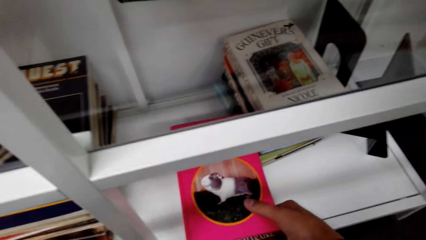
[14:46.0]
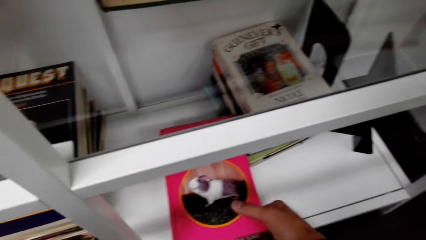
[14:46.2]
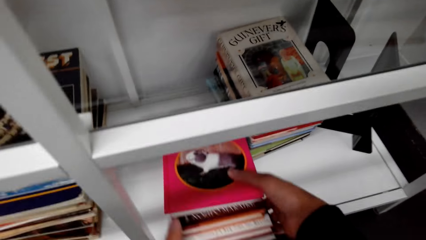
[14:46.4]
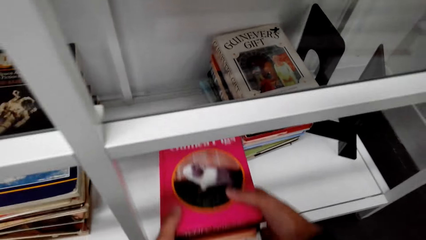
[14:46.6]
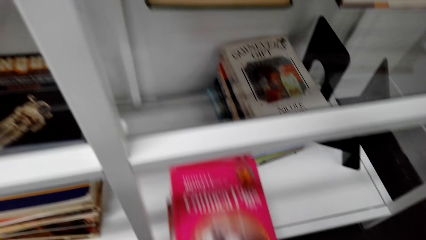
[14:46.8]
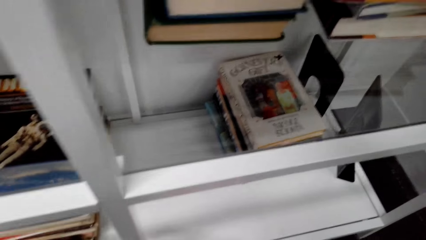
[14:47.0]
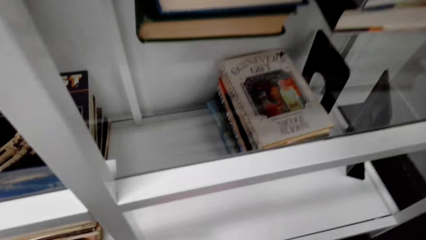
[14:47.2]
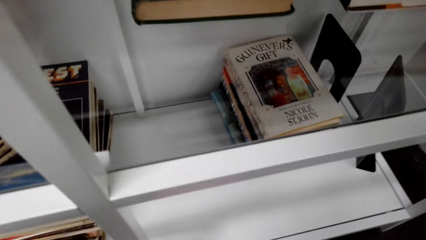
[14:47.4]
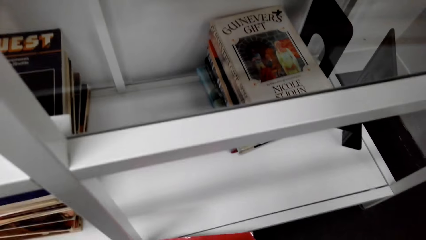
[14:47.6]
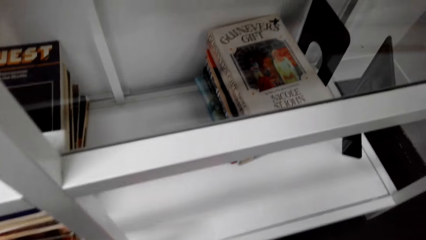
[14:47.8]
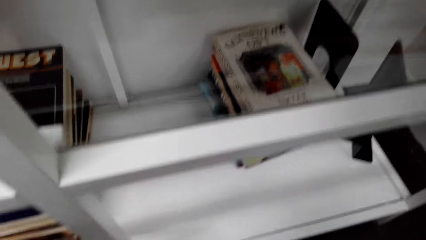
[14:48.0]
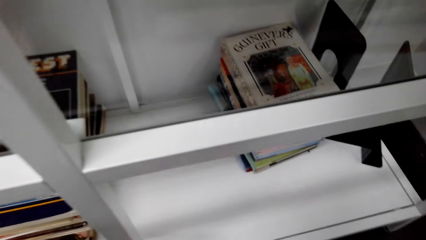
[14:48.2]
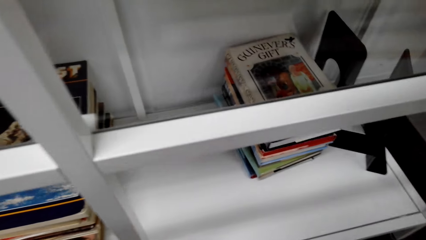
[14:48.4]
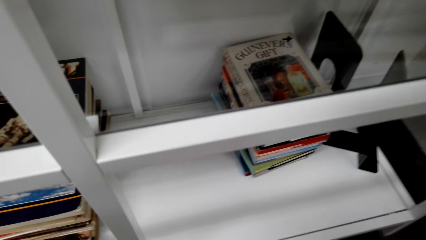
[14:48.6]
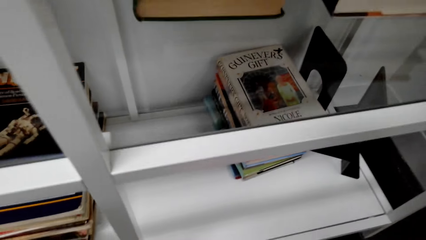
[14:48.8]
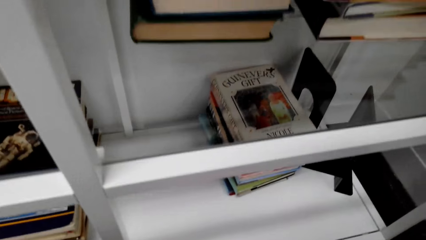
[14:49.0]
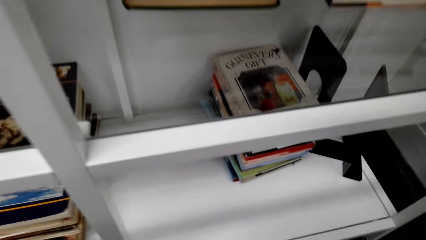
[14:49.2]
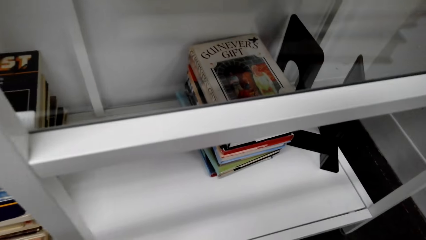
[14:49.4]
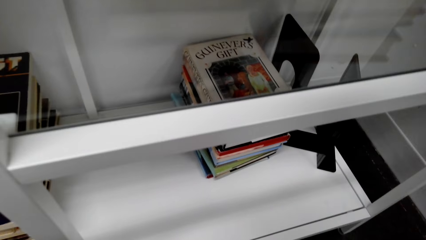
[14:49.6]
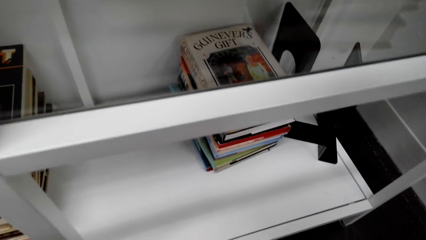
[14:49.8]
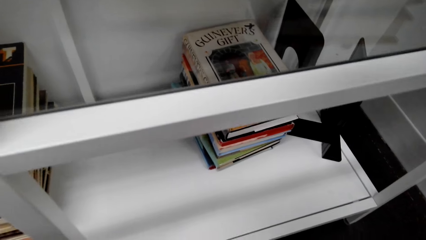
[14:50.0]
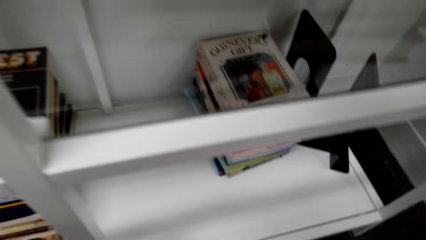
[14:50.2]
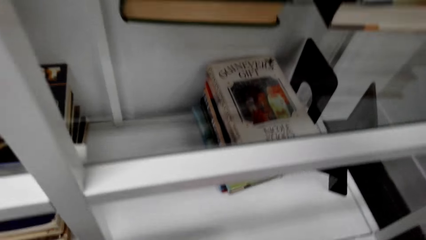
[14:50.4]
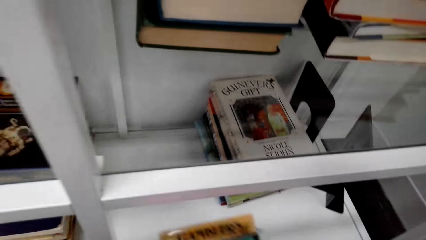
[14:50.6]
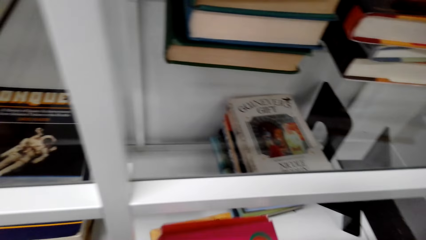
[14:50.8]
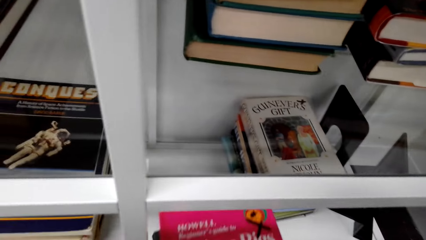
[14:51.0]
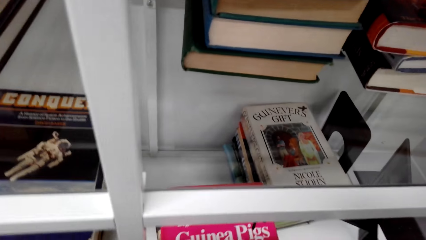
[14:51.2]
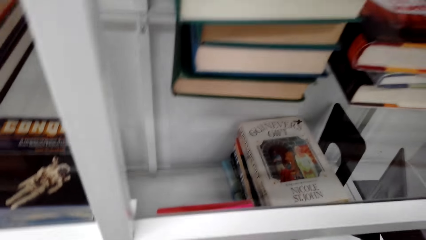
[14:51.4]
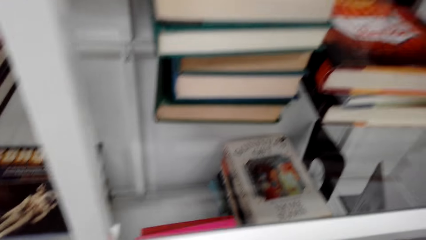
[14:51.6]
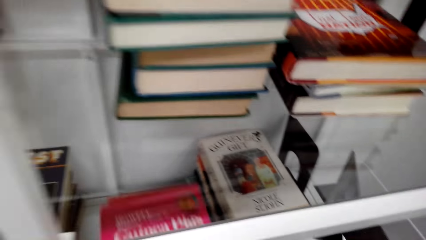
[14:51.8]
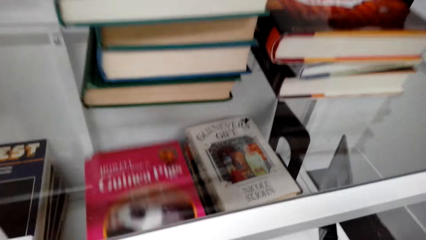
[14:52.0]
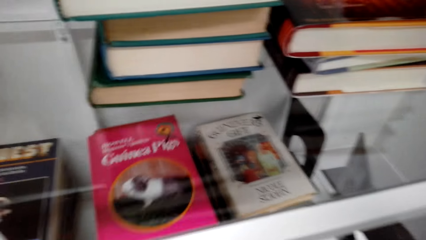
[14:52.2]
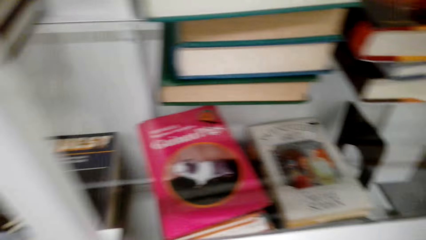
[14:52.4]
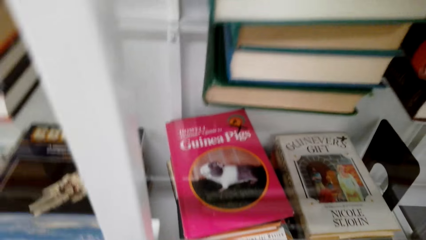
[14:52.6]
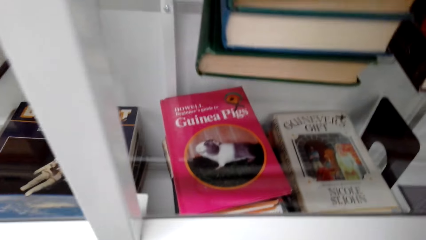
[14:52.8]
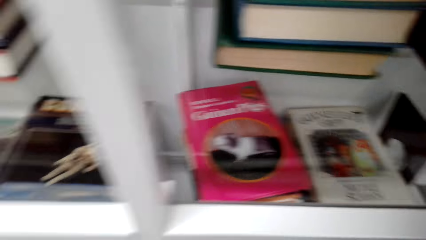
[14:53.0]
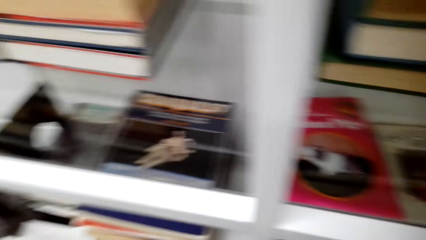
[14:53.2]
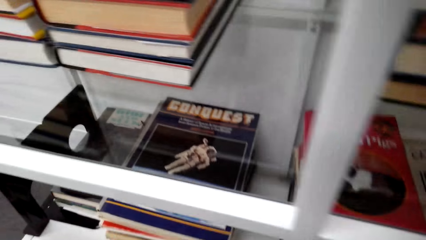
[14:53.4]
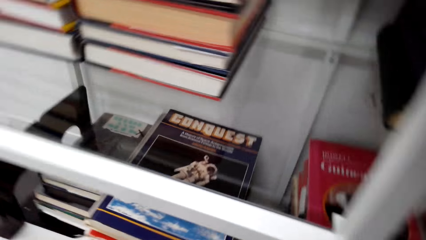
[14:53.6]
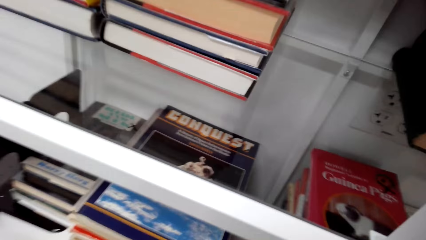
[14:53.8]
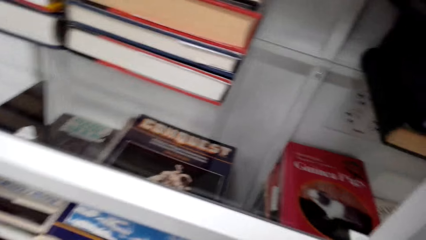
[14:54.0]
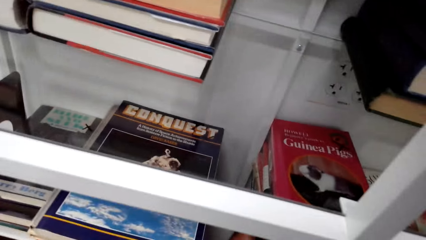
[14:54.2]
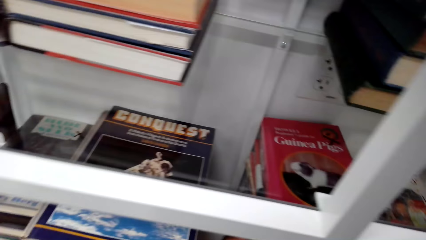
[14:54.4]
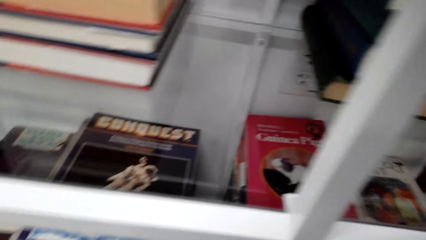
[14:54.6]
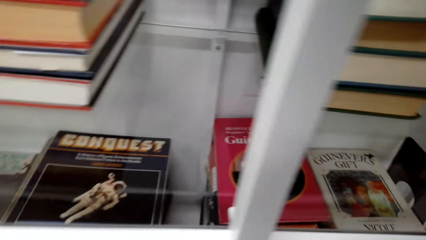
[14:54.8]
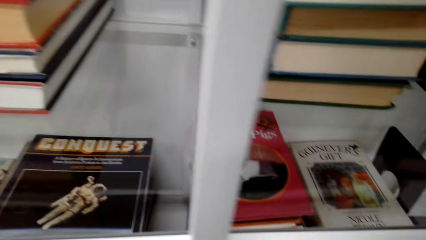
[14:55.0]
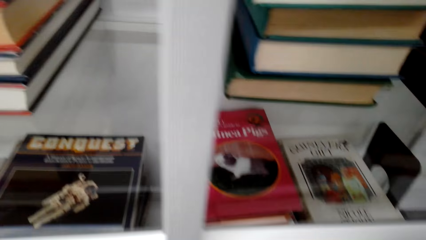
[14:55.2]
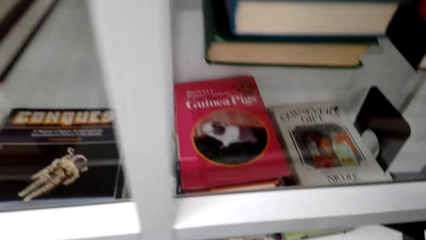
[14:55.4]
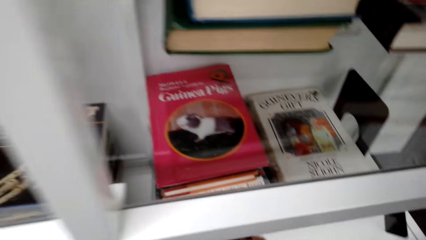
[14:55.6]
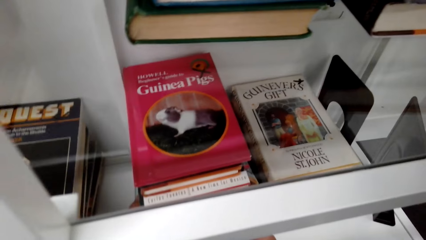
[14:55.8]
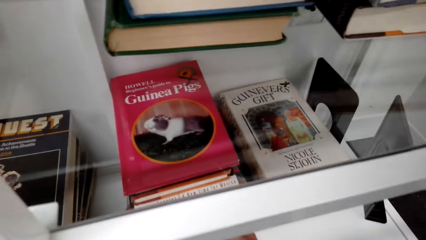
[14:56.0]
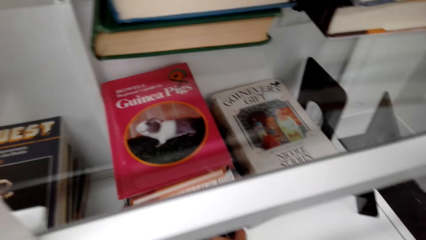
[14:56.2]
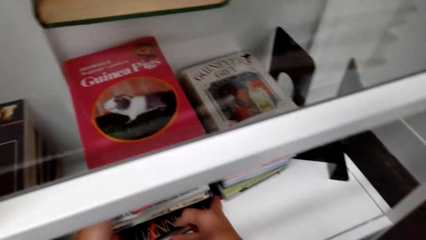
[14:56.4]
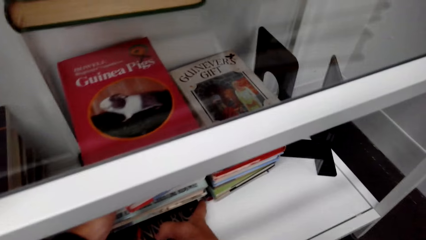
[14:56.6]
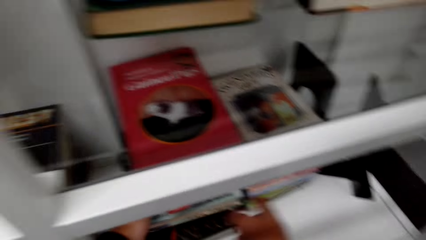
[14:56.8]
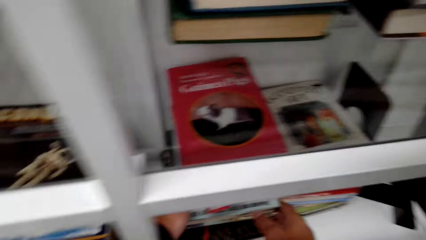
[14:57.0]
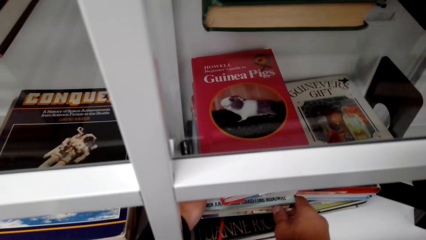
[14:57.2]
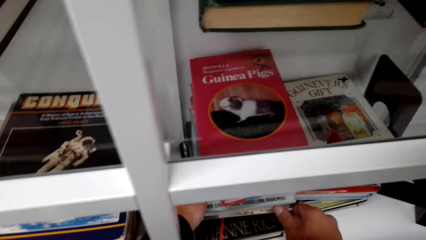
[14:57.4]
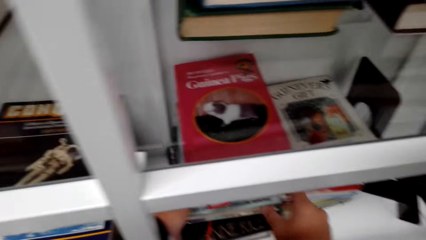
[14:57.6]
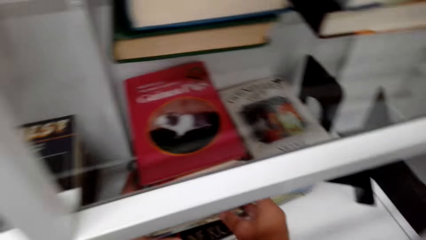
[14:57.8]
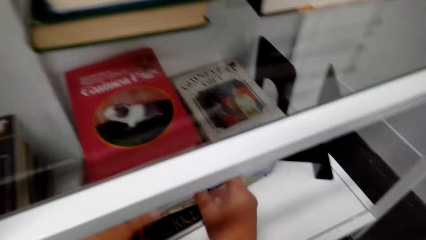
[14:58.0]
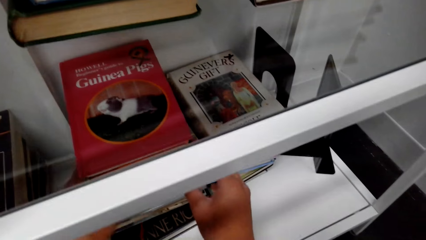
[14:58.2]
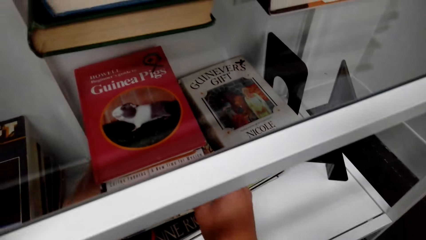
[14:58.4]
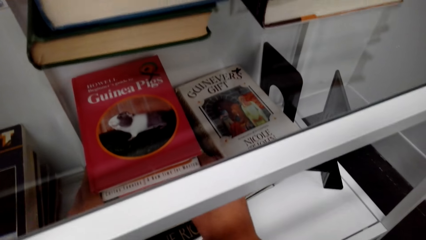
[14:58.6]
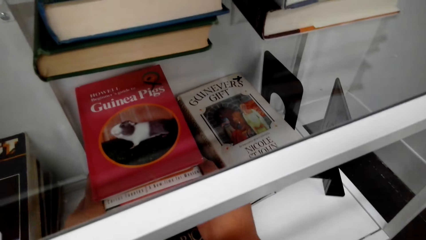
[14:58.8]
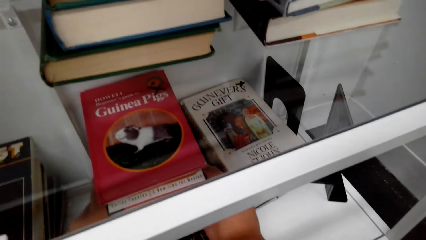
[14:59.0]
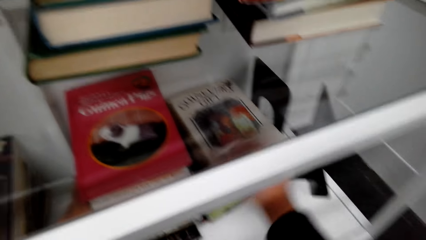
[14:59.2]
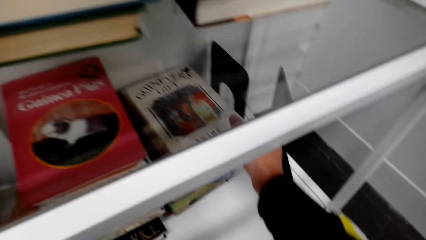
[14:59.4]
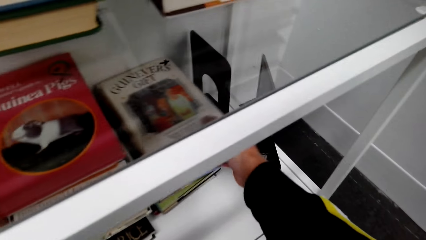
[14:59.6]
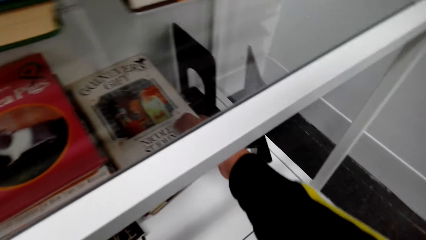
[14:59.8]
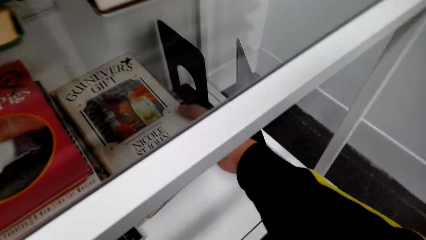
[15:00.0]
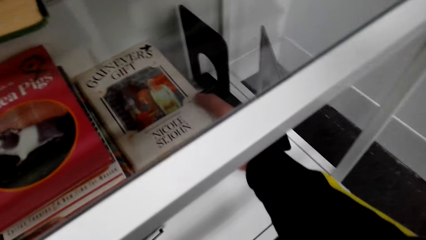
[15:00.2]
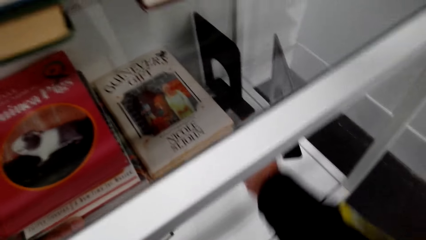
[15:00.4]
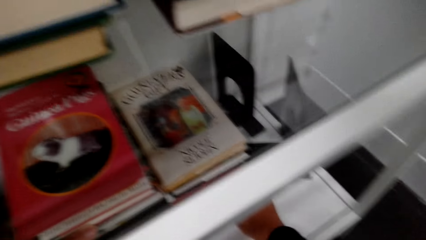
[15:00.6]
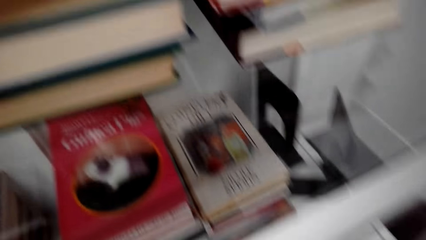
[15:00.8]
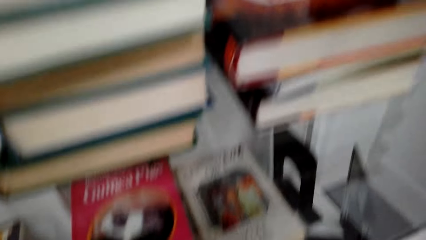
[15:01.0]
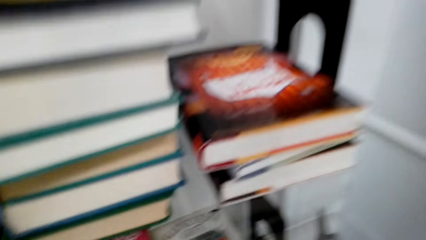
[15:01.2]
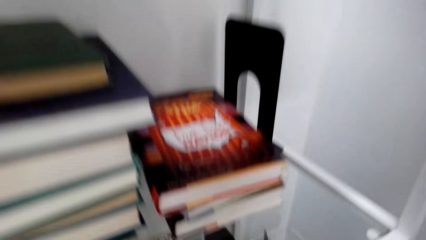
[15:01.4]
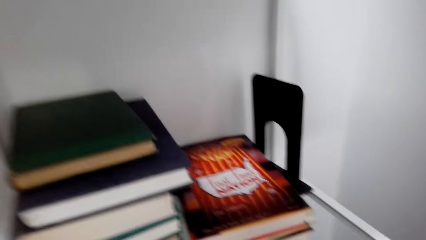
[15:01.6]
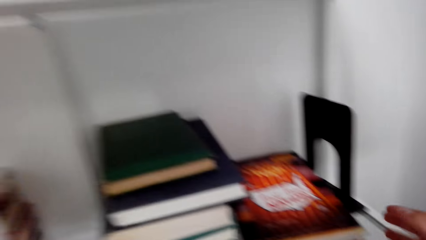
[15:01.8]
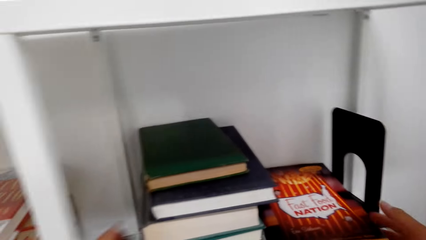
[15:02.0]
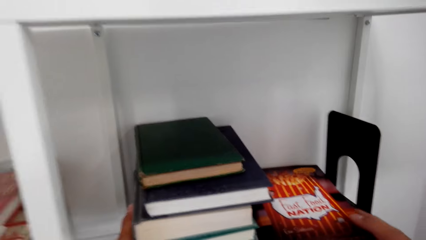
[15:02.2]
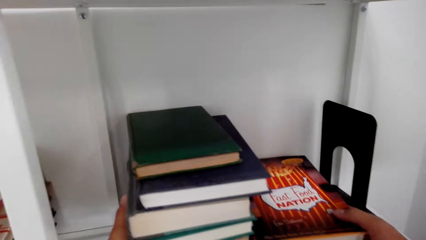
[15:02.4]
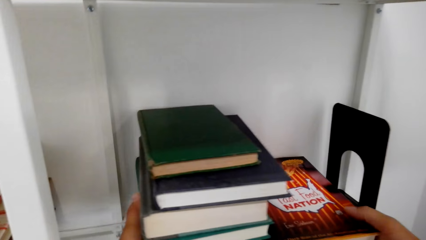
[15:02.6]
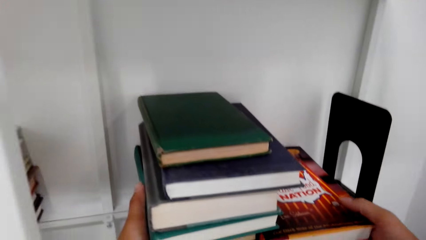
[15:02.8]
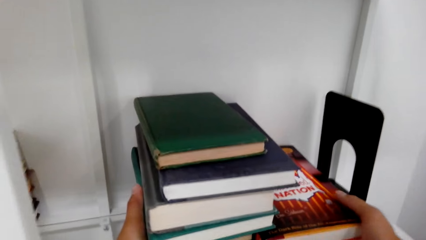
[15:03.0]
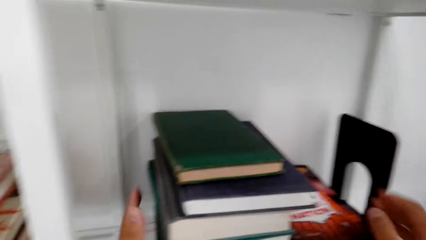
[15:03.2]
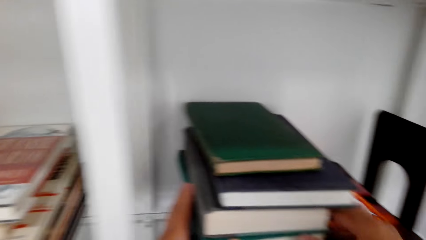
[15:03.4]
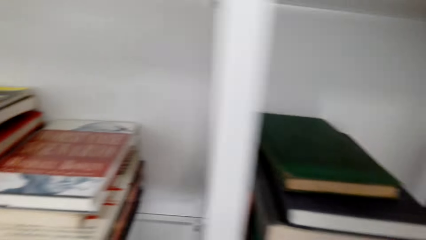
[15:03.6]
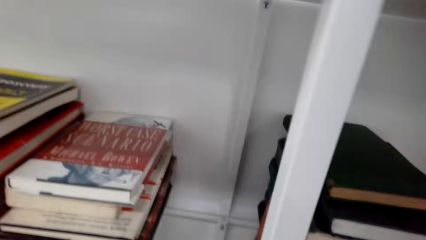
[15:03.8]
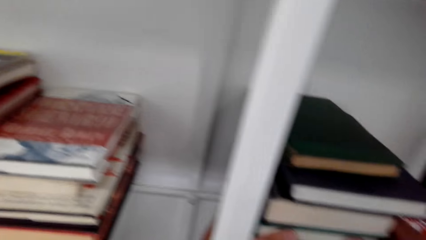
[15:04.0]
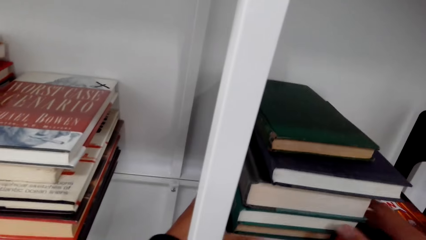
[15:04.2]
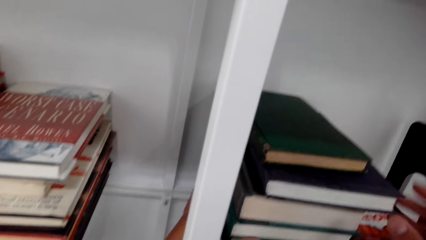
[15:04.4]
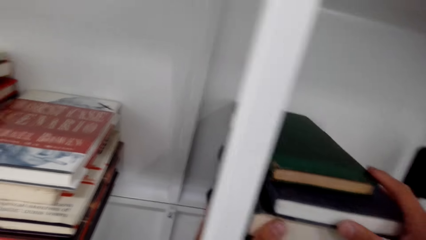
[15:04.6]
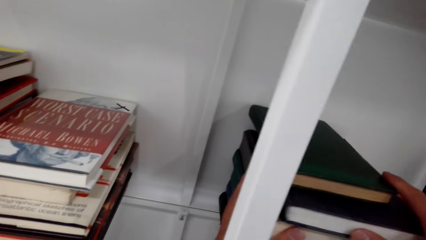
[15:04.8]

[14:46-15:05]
The camera wearer picks books on a shelf. They arrange the books on a bookshelf.
